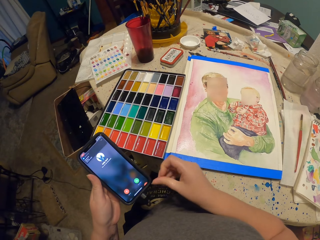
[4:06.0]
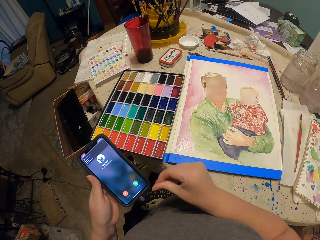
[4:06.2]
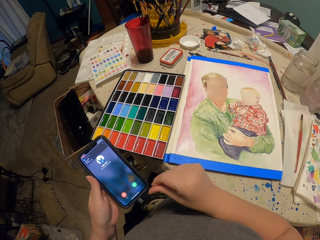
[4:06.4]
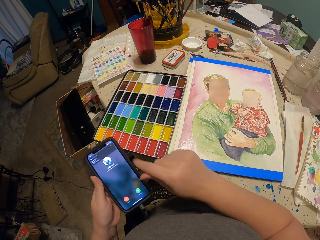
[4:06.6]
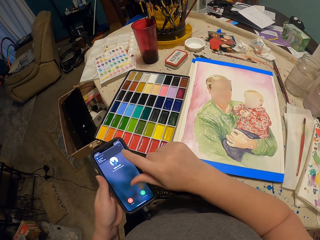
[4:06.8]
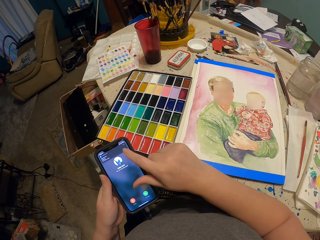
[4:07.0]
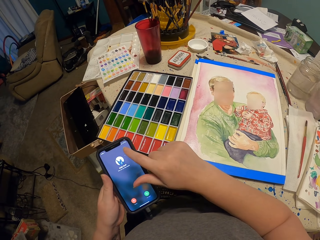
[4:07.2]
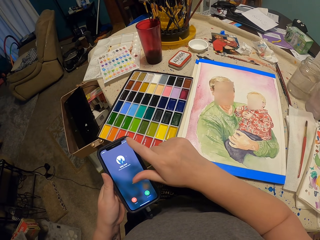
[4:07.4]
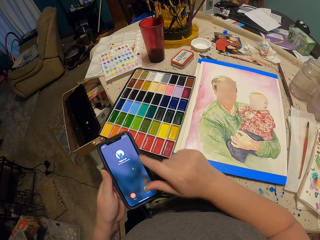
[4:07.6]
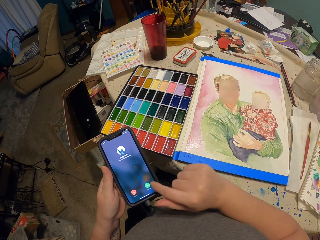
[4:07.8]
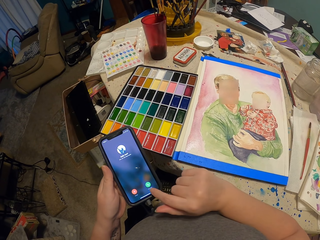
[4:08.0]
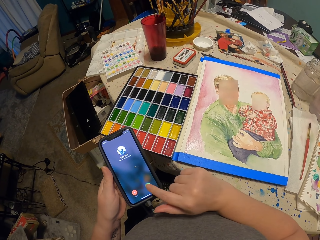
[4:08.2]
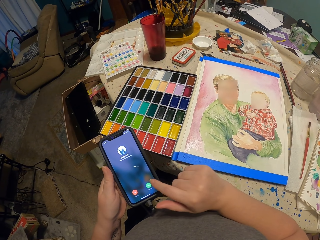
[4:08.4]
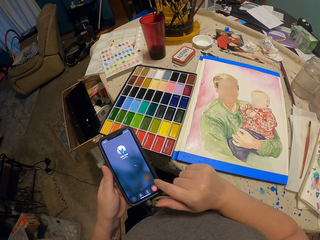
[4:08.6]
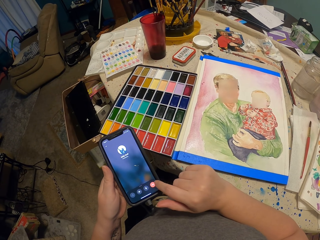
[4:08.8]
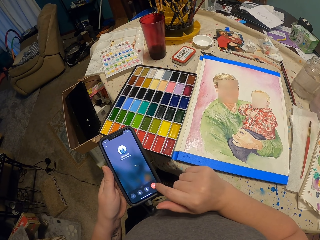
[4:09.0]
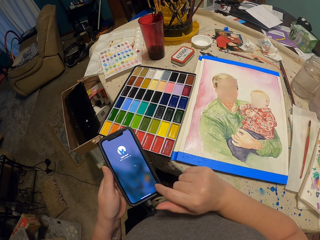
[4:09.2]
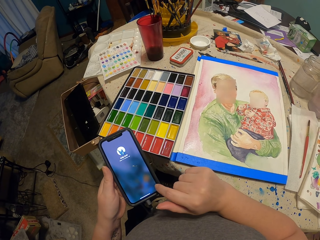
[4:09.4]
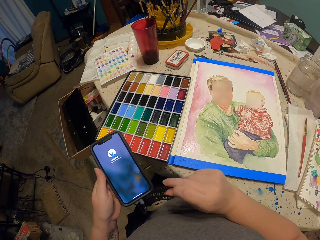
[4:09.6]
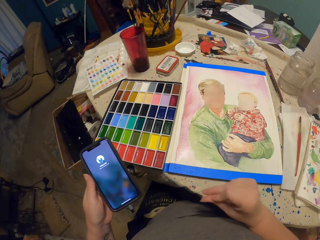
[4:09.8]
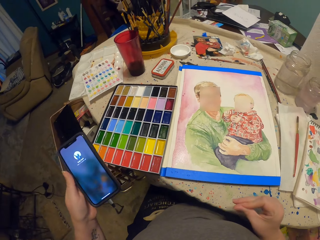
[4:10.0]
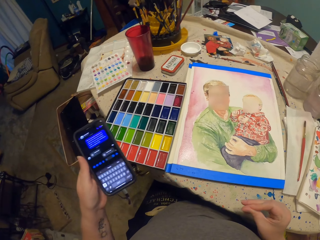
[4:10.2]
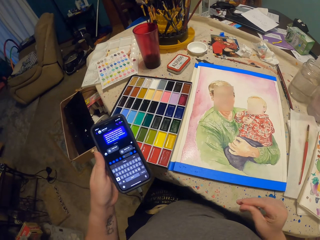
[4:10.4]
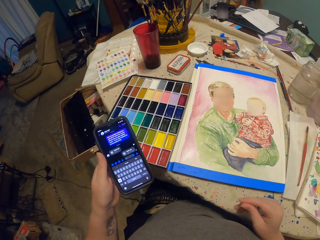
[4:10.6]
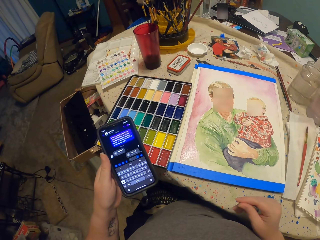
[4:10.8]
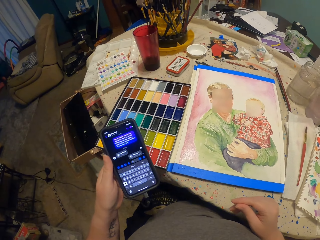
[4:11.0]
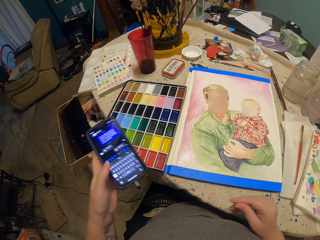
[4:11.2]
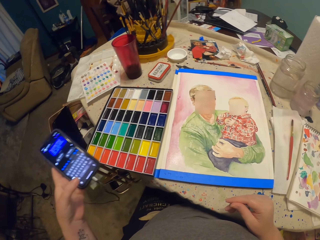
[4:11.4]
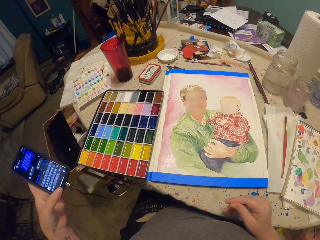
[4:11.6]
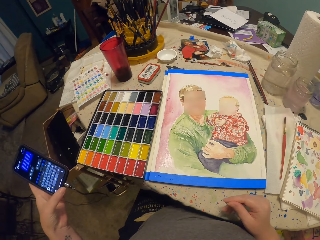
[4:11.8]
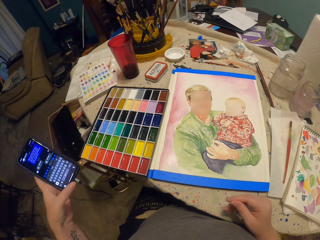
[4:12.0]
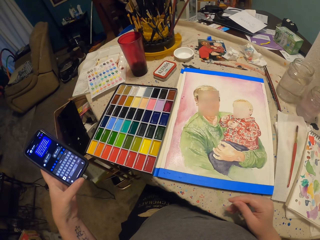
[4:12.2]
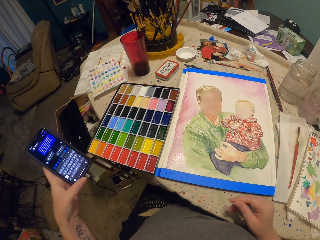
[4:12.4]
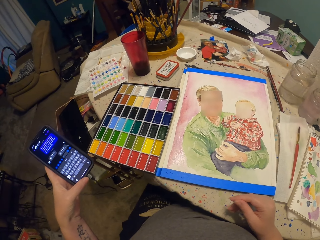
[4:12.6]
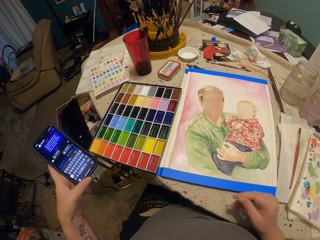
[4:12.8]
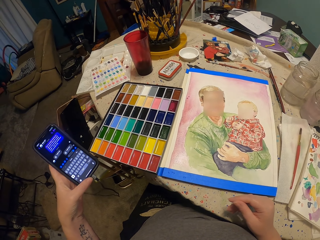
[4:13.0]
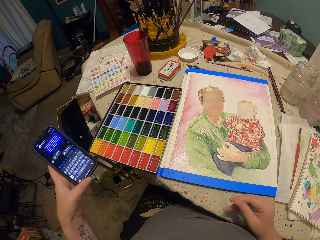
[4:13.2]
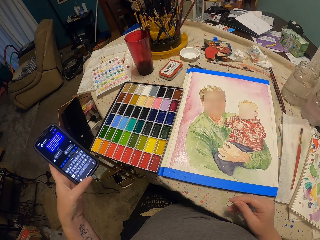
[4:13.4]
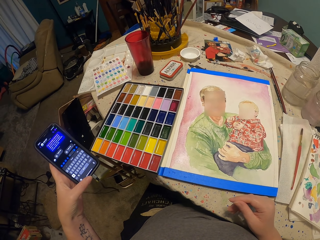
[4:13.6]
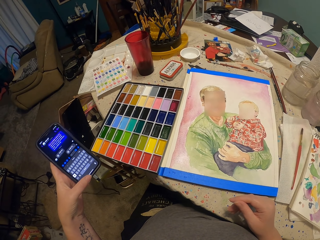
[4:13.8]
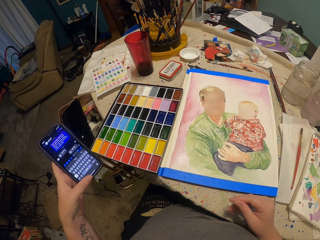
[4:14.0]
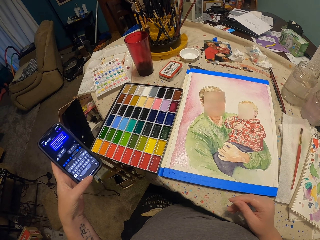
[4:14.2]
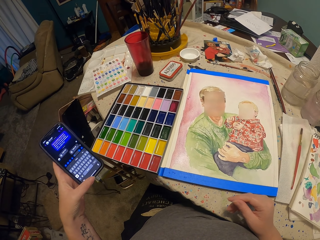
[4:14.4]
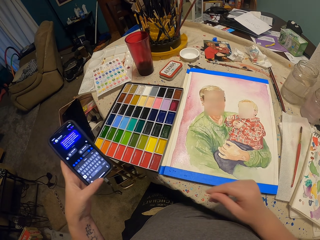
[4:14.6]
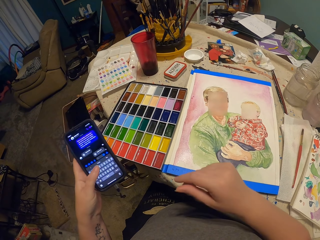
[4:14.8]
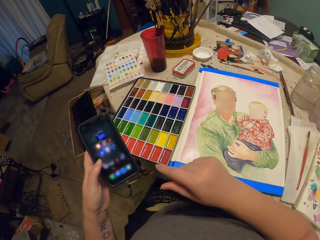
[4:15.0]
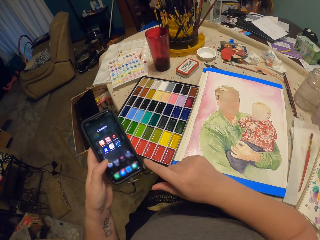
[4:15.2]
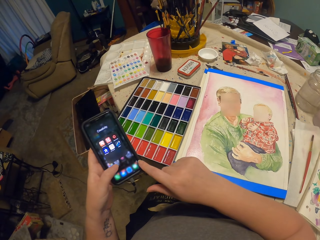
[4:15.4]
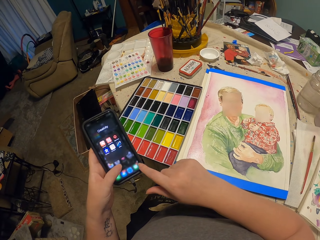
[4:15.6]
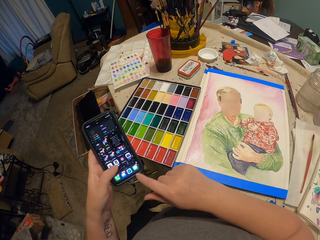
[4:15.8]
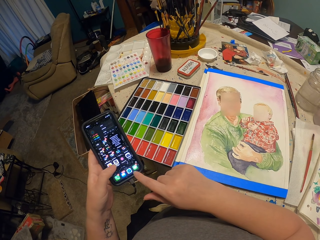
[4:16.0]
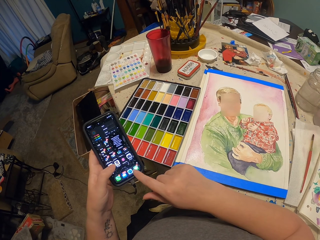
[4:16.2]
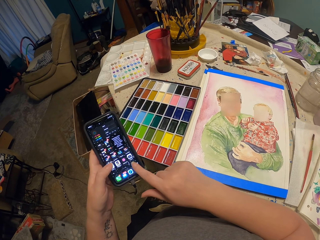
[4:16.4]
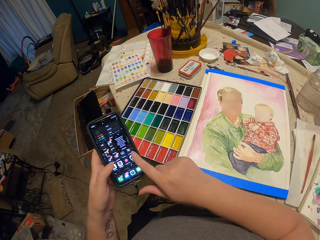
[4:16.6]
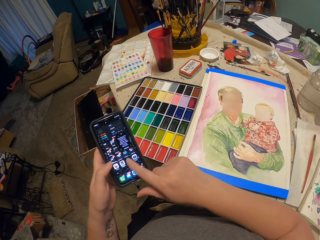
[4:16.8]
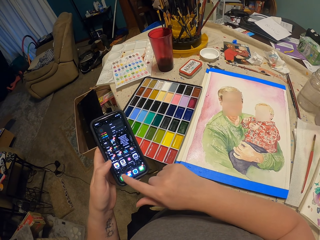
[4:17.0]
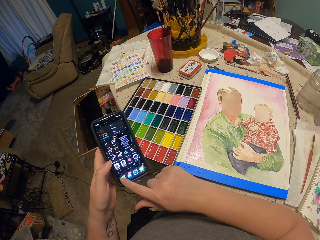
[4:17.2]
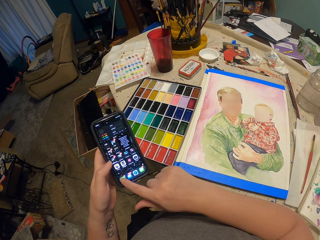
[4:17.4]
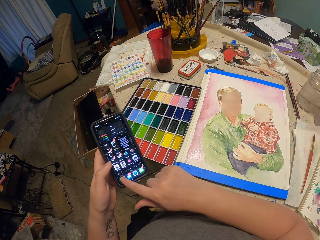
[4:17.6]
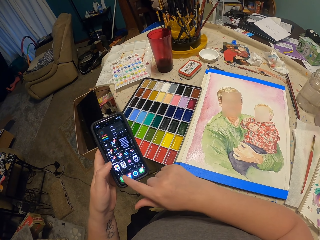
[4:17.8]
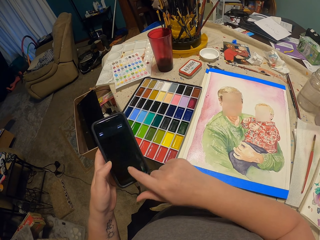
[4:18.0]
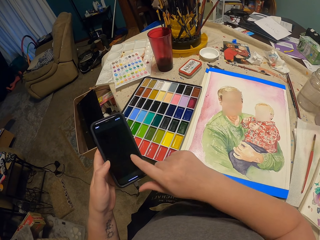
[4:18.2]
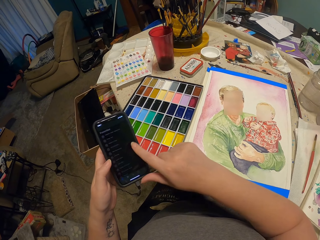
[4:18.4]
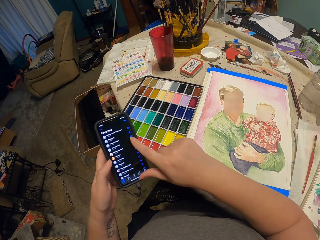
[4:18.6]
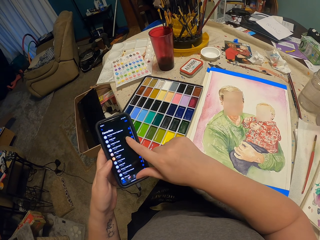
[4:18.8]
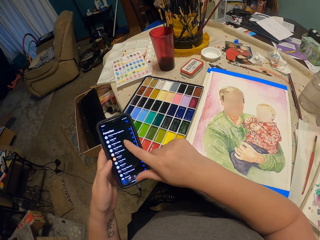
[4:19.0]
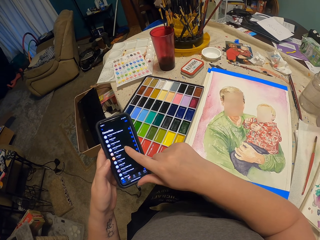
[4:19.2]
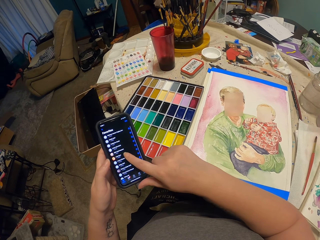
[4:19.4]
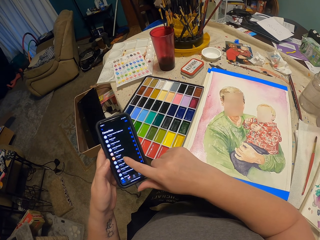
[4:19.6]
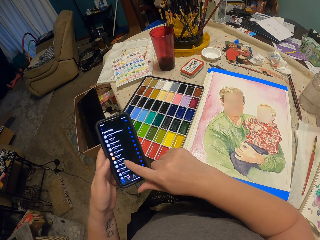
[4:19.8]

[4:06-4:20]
The camera wearer clicks on the cell phone. They place the right hand on the table. They look at the phone. They scroll on the cell phone. They operate the phone.

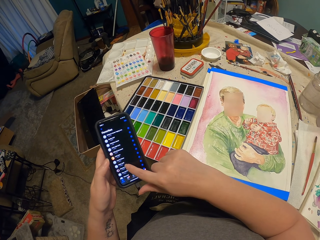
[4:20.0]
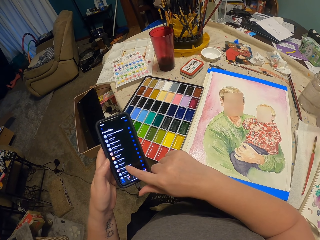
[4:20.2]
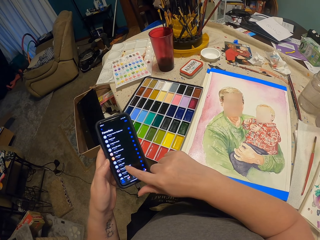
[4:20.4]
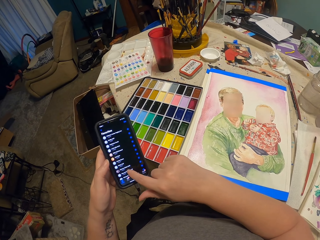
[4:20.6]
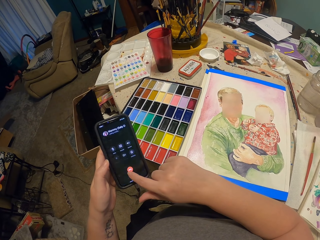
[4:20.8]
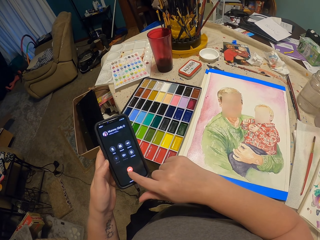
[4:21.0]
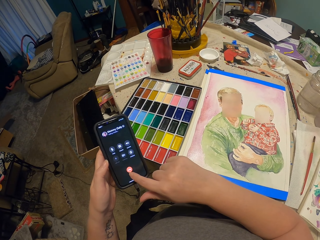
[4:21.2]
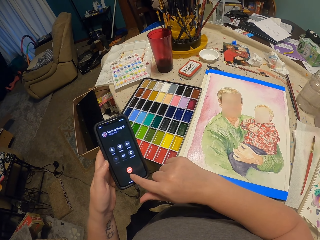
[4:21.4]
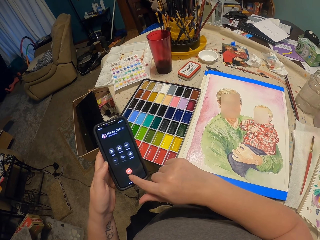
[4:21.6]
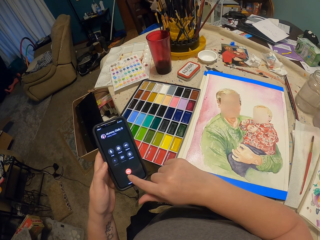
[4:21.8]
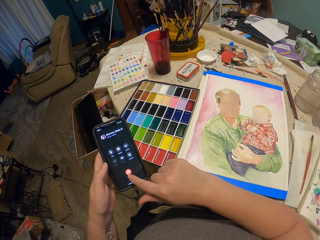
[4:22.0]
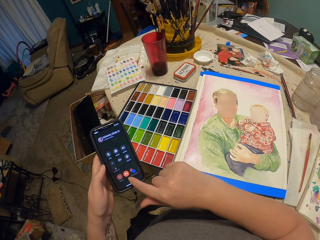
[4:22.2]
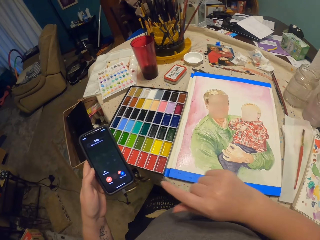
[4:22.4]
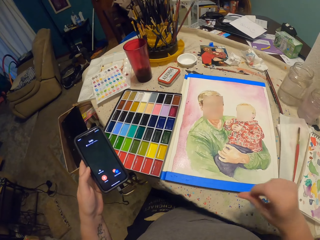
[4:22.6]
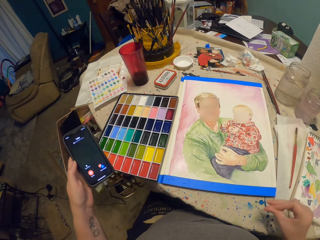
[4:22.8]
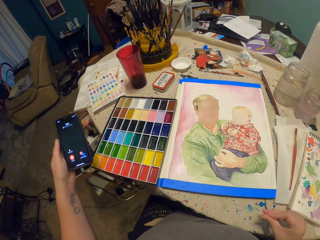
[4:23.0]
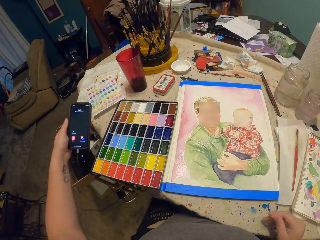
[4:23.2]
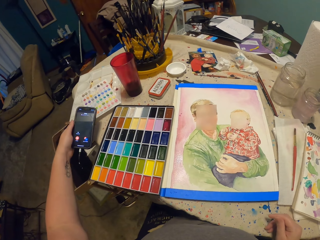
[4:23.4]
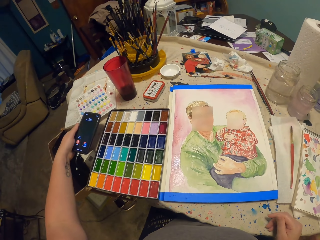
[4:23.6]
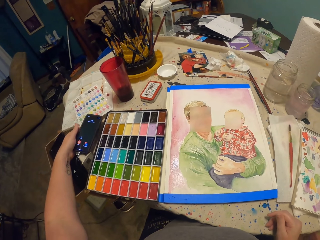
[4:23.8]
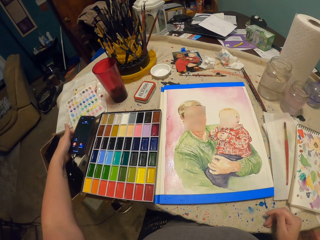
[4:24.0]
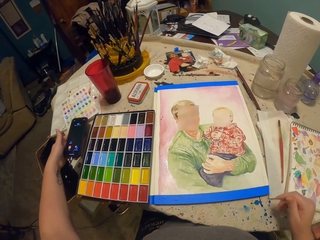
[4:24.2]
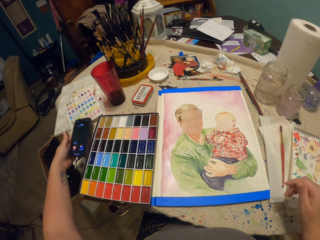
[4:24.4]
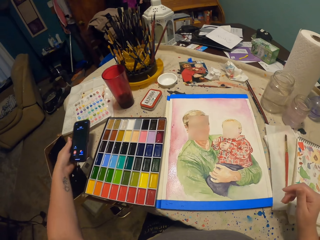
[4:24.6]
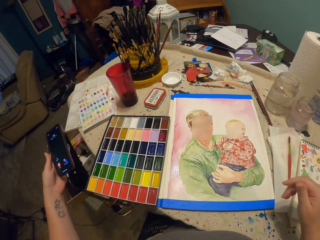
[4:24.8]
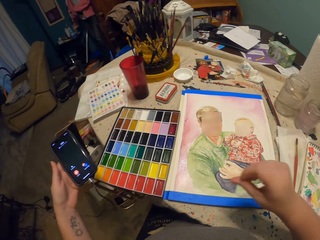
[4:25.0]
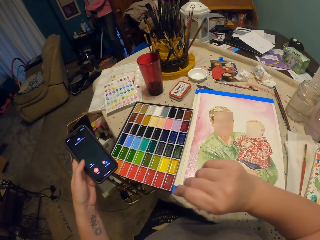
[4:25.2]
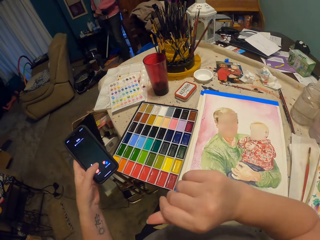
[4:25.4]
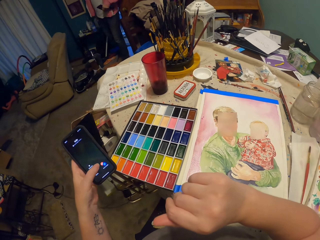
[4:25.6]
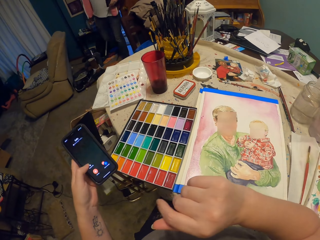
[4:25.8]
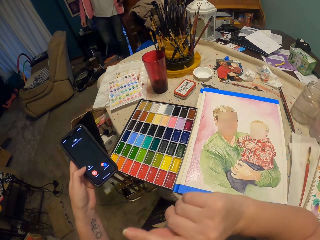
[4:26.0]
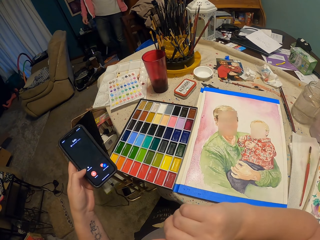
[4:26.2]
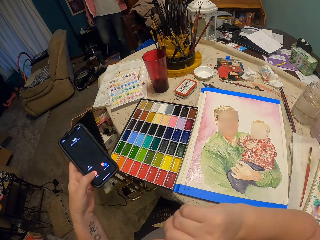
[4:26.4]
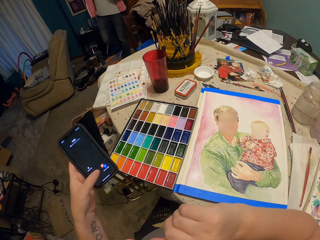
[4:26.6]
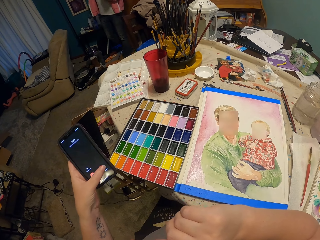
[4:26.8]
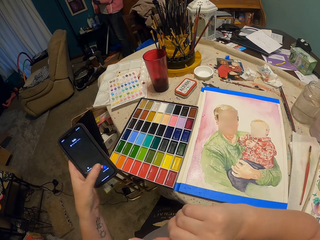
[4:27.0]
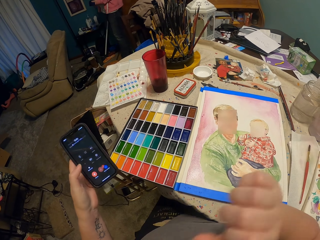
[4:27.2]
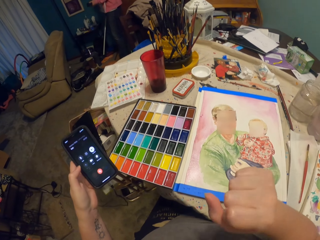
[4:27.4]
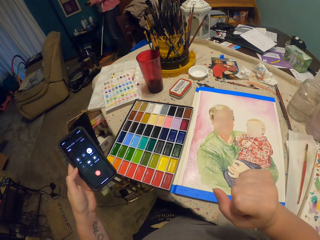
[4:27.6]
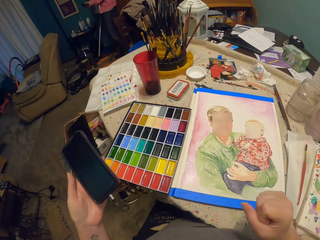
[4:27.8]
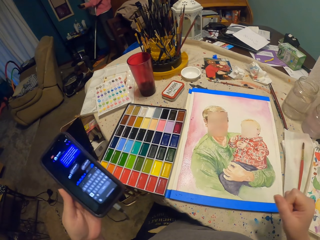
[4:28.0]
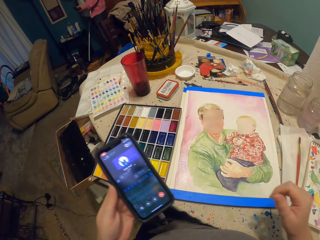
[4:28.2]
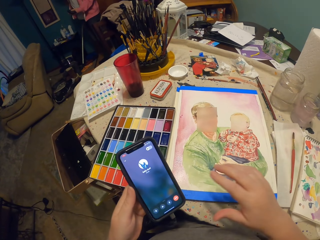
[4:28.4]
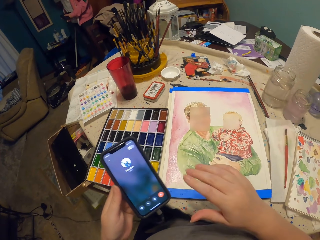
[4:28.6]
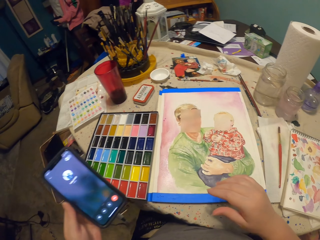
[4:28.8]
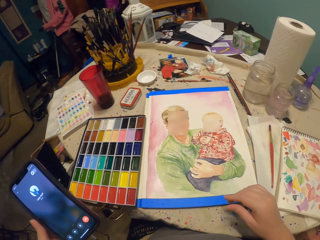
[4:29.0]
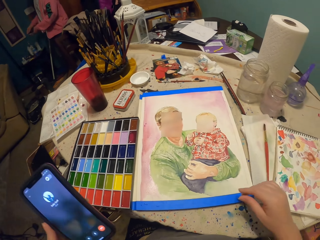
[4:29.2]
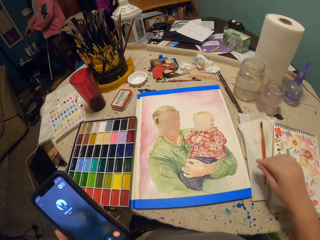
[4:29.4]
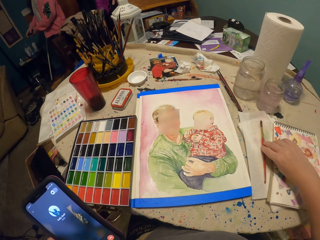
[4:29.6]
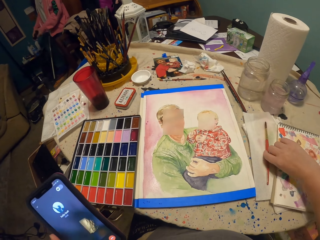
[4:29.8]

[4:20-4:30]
The camera wearer moves the phone on the table. They operate the phone. They move the right hand.
